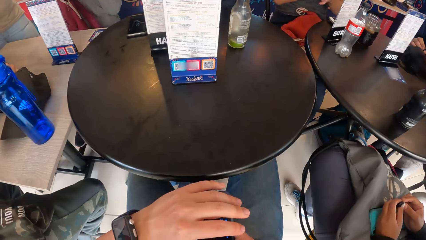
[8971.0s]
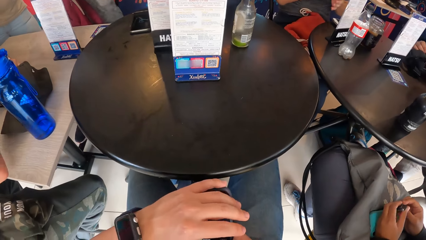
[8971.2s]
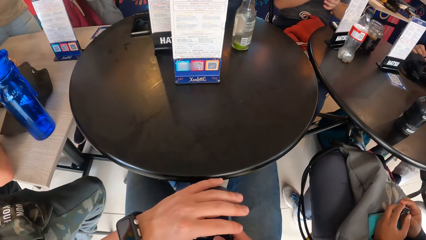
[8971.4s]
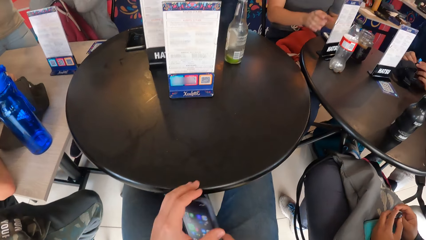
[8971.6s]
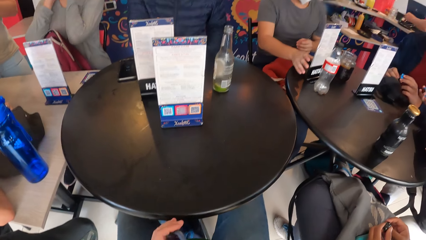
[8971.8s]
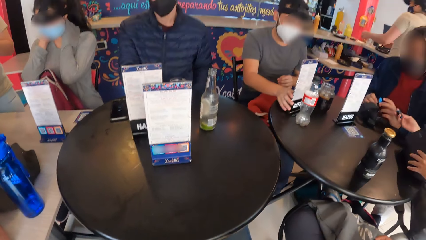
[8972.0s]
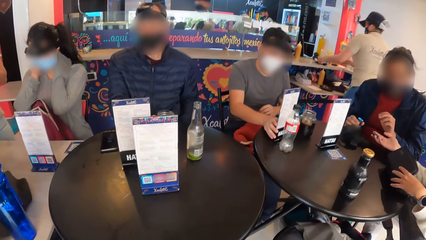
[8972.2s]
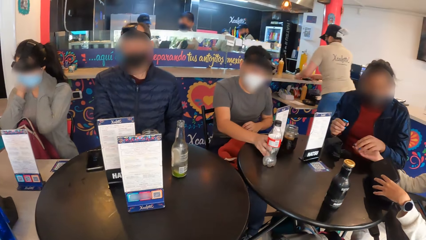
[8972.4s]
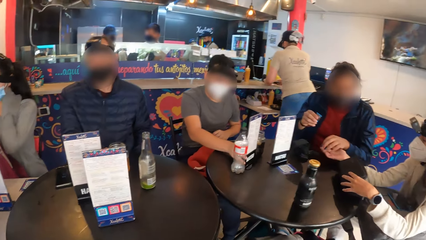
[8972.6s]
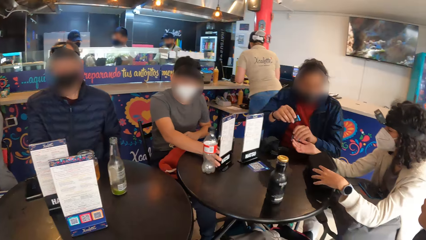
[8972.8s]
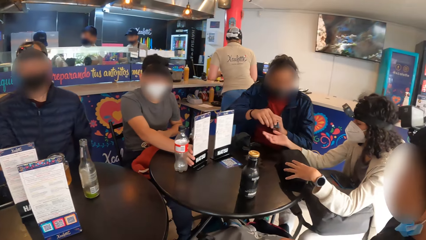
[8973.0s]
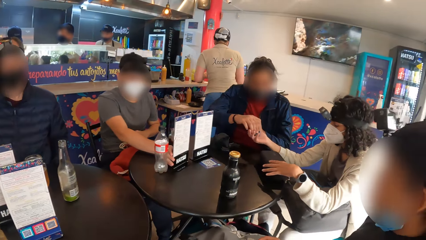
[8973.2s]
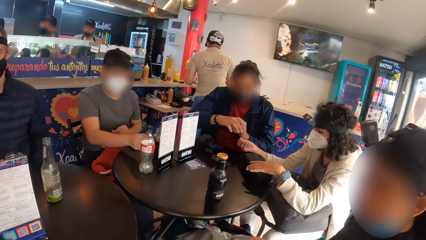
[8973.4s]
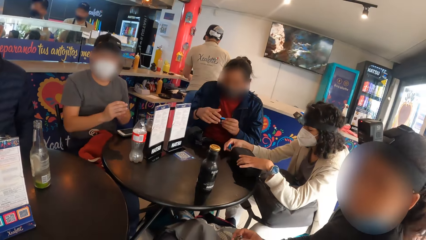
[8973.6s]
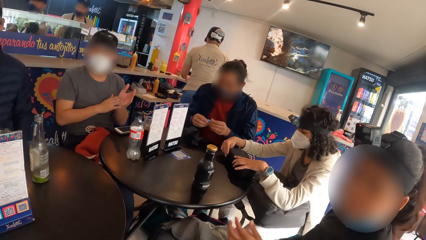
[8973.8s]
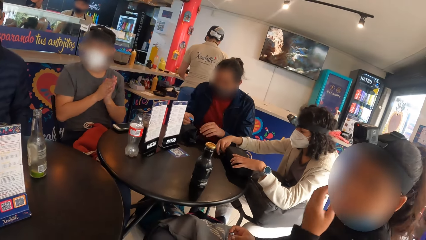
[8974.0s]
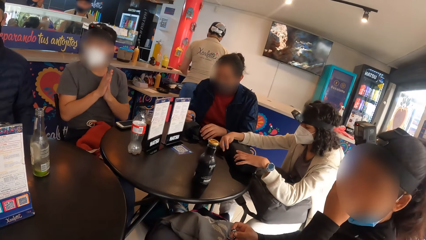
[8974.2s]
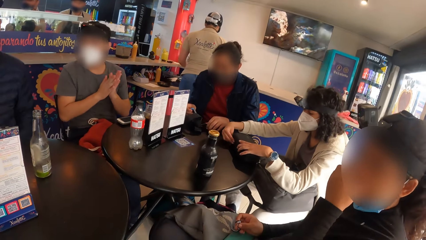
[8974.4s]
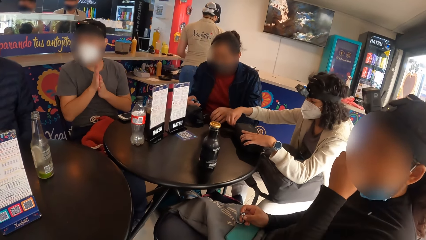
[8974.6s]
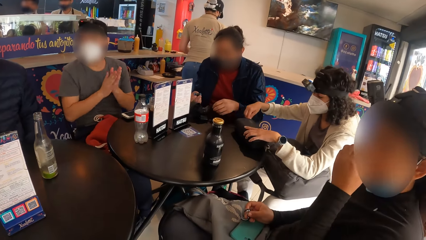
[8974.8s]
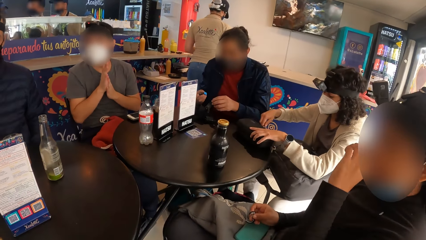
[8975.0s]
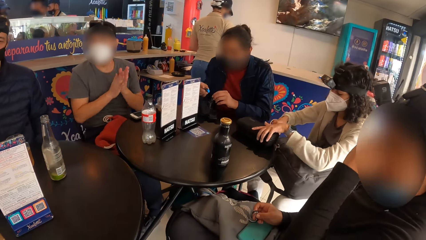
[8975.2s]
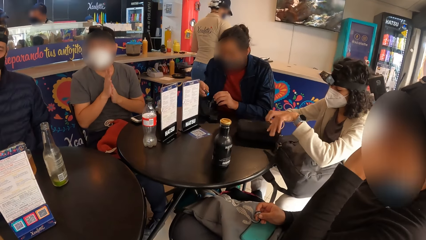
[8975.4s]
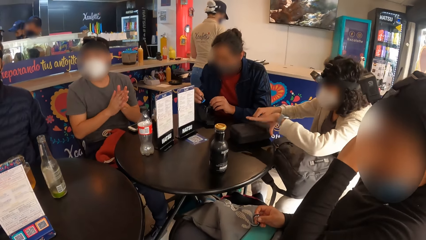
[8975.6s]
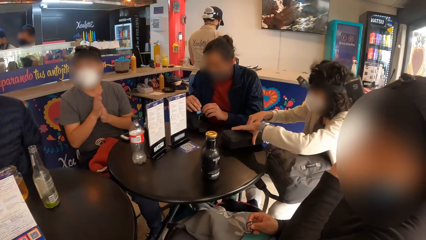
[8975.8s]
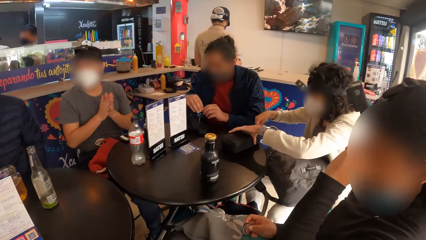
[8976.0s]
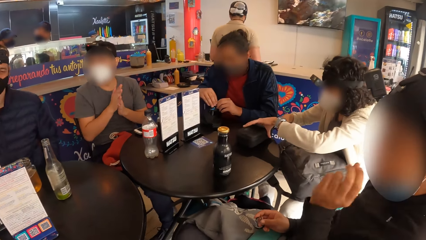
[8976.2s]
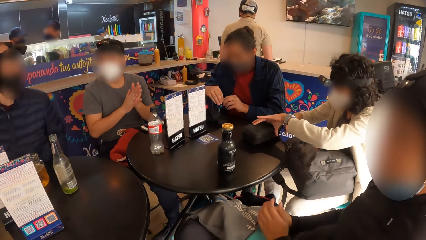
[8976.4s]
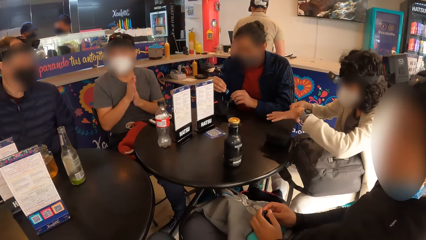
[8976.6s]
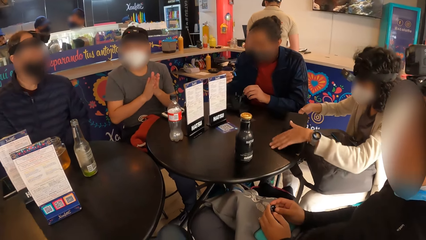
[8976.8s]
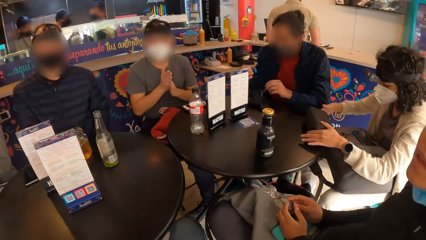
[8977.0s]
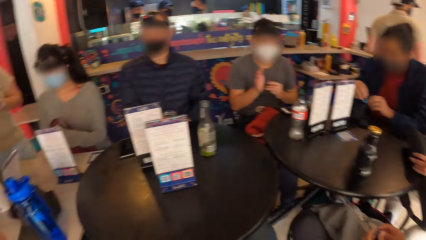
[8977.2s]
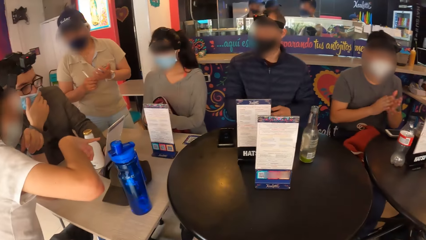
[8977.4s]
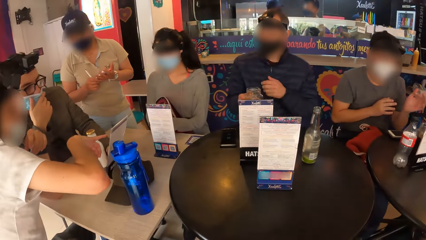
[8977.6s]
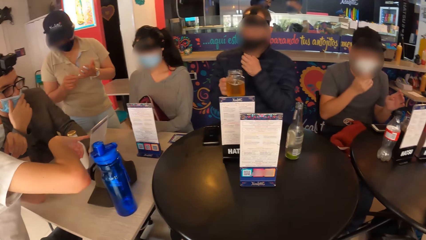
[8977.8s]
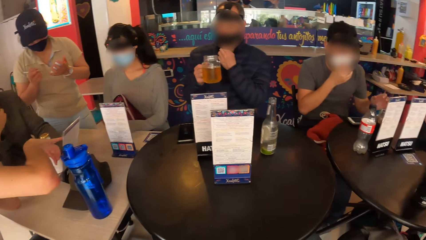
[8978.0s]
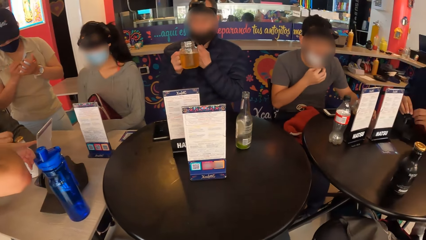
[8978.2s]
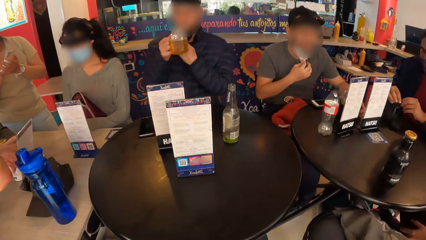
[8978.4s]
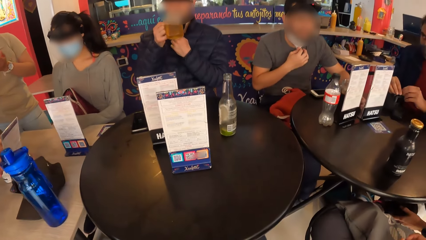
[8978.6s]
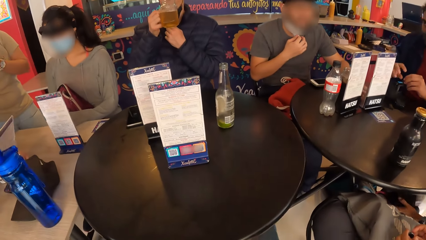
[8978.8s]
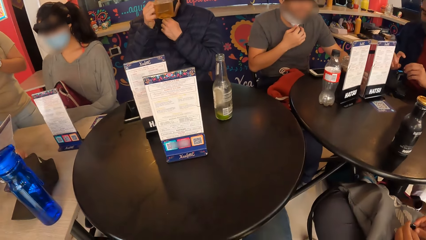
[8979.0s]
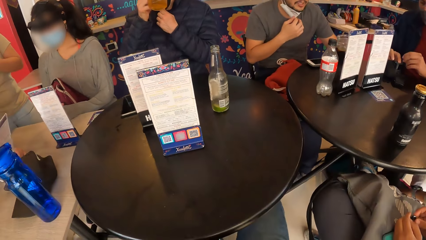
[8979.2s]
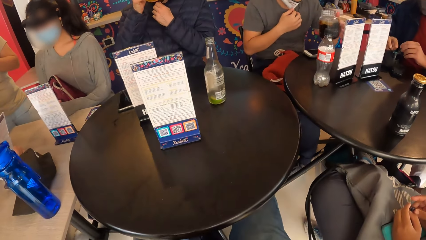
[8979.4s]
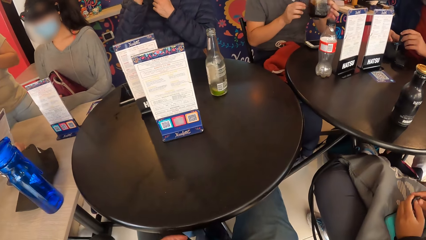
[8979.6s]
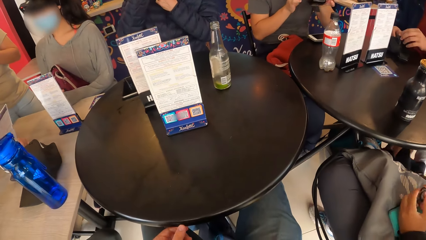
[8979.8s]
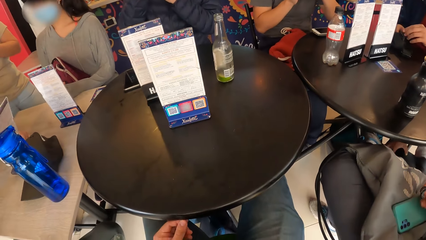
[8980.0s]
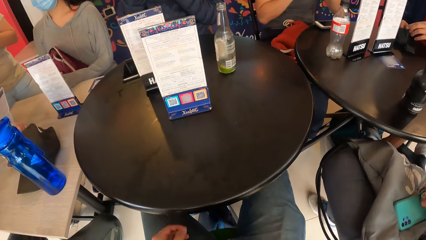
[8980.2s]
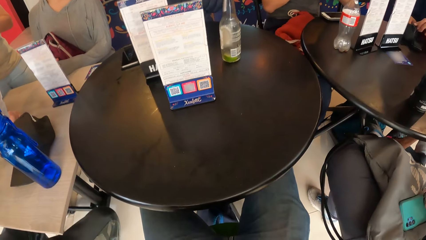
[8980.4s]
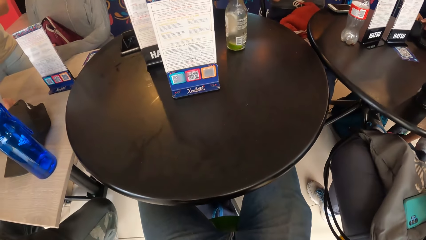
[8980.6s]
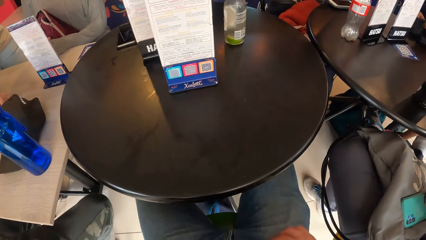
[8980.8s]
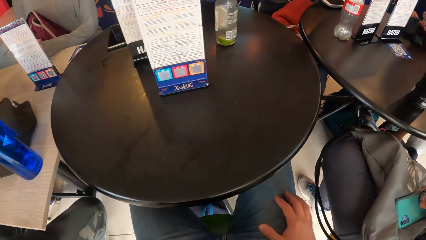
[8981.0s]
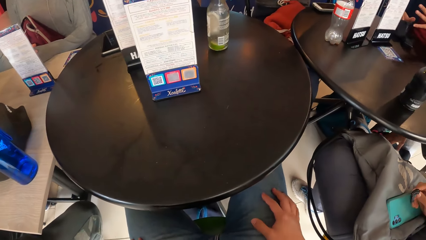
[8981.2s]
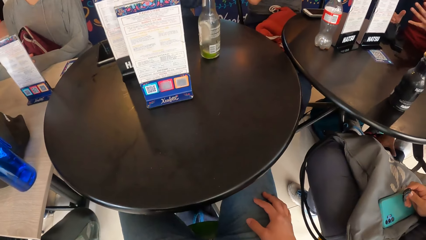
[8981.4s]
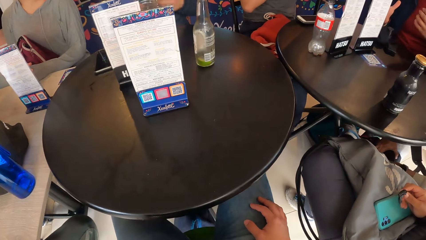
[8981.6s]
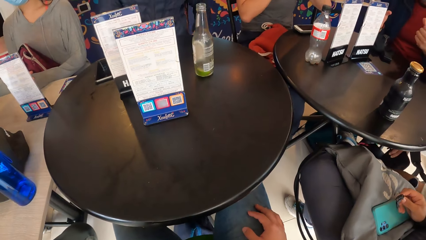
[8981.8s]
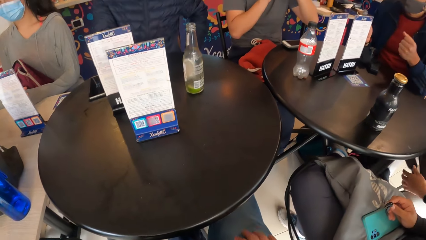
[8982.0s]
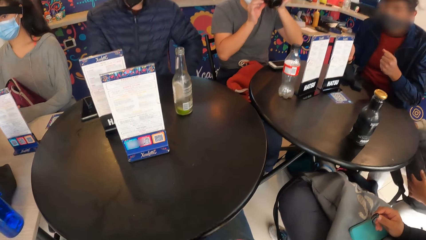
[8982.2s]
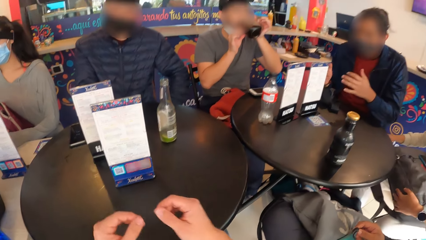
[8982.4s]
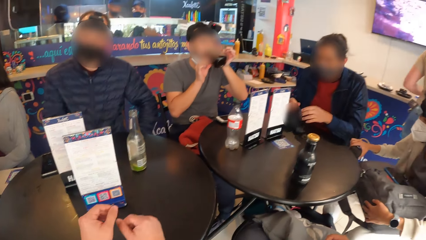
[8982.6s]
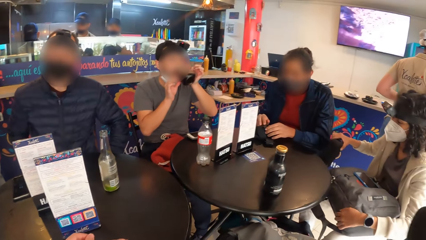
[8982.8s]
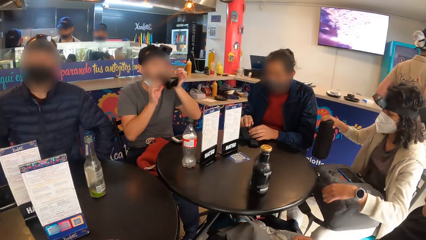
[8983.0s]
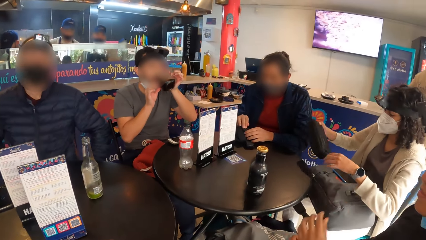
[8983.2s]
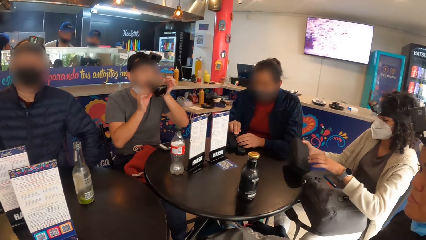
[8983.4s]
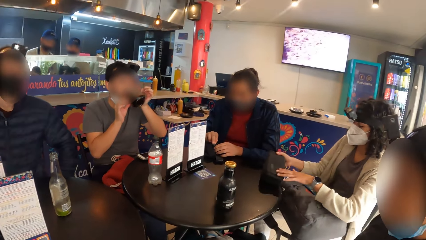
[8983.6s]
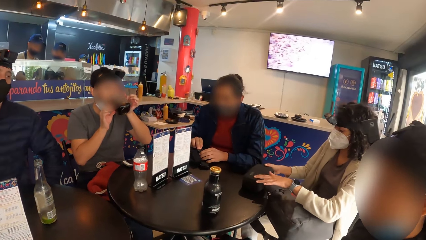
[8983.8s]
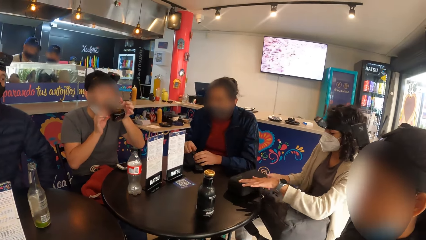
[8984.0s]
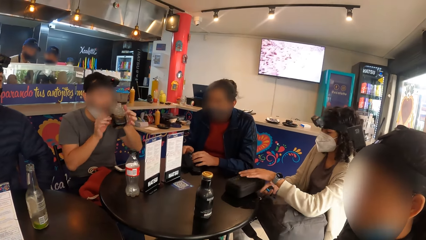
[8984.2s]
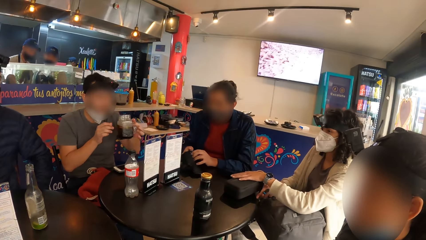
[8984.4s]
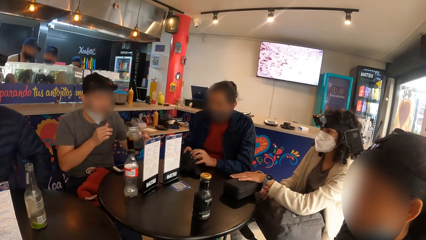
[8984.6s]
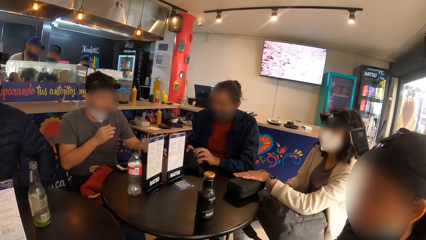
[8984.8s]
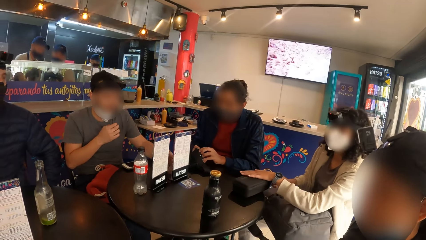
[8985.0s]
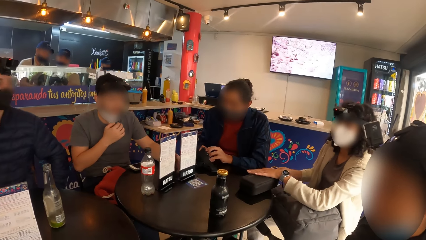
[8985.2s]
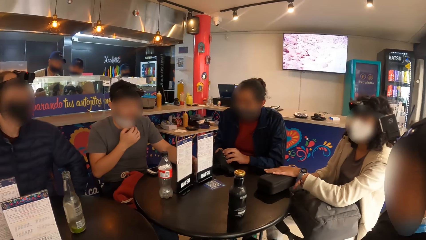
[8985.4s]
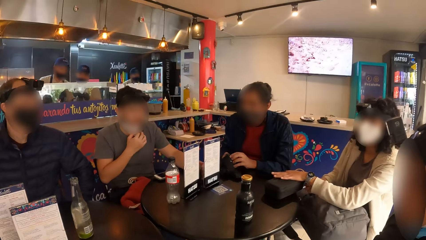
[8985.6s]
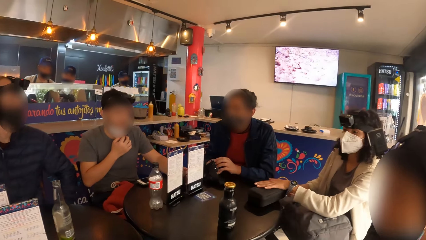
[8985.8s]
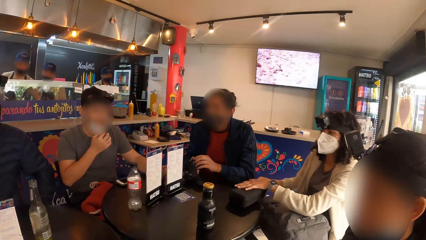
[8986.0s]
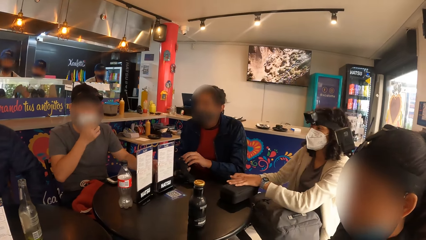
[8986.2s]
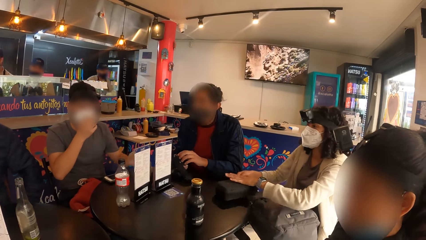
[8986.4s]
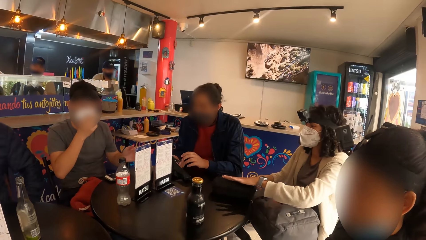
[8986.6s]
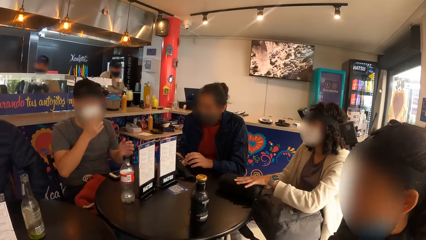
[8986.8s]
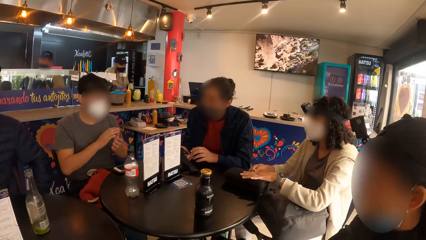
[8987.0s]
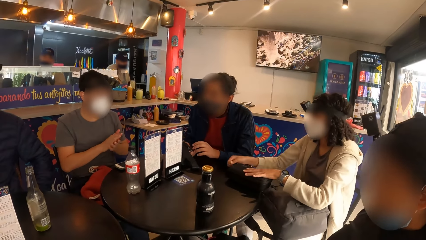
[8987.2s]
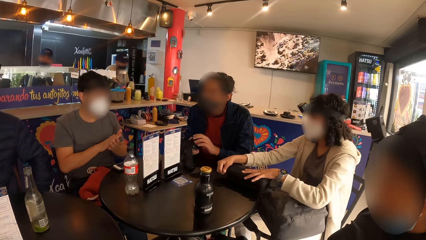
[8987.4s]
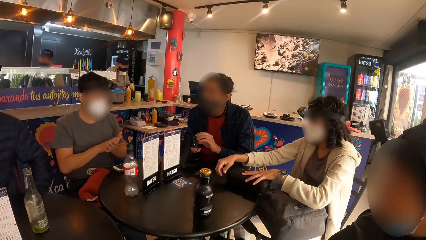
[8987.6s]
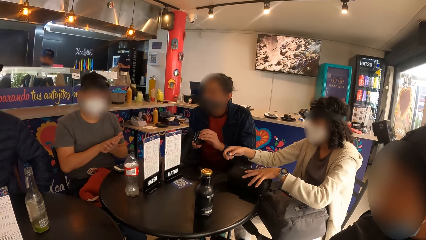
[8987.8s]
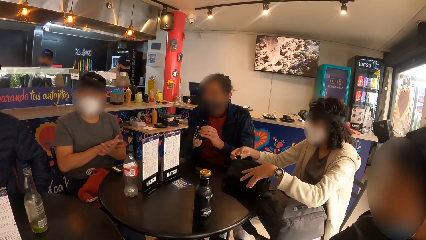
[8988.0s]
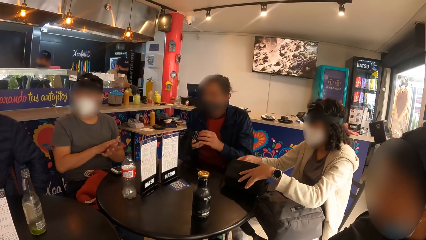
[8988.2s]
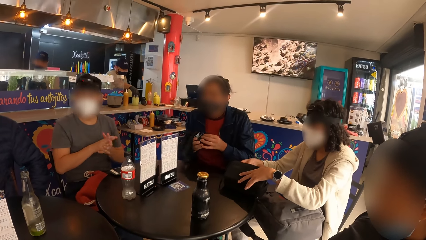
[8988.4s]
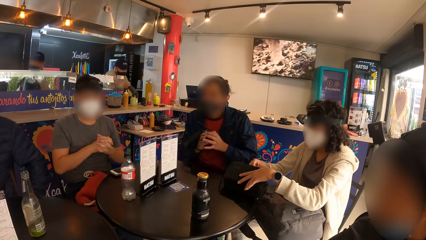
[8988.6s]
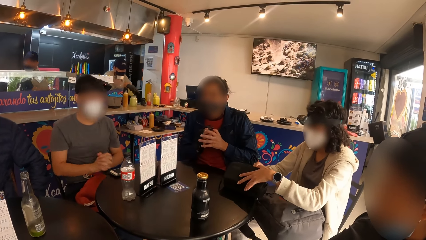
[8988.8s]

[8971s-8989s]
A man pushes the menu on the menu on the table with his right hand. A woman holds a case on the table with her left hand. The camera wearer stares around the room. Another man collects film from the woman's right hand with his left hand. He passes film from his camera to the woman's right hand with his right hand. The woman zips the case with her right hand. Another woman touches her nose with her left hand. The first woman flips the case around with her left hand. The second man holds the camera with his left hand and inserts the film into the camera with his right hand. A third man picks up a glass of beer from the table with his right hand. The third man pulls down a nose mask on his face with his left hand. The first man pulls down a nose mask on his face with his right hand. The first man picks up a glass of beer from the table with his left hand. The third man drinks the glass of beer in his right hand. The first man holds the glass of beverage with both hands. The second woman holds a phone with her right hand. The first woman picks up the case from under the table with her right hand. The camera wearer places his hands on the table. The first man drinks from the glass in both hands. The camera wearer stares around the room. The first woman places the case on the table with both hands. She unzips the case with her right hand.
